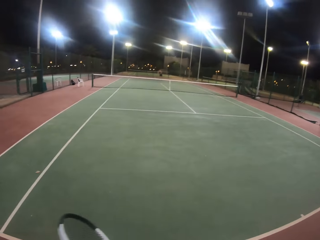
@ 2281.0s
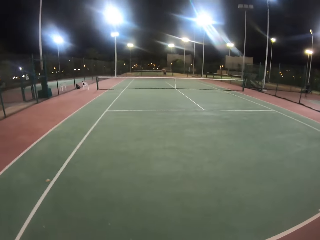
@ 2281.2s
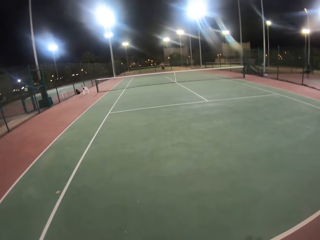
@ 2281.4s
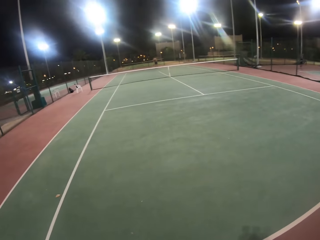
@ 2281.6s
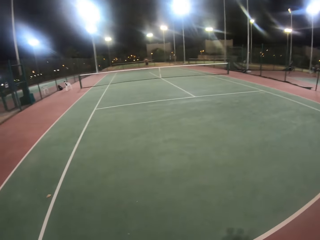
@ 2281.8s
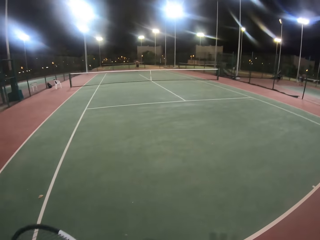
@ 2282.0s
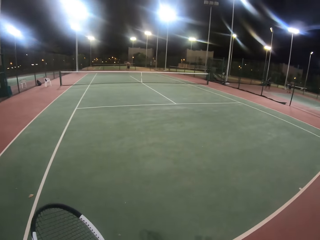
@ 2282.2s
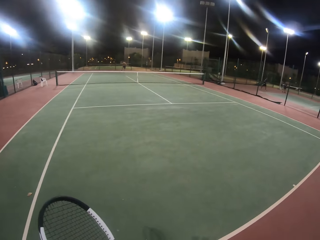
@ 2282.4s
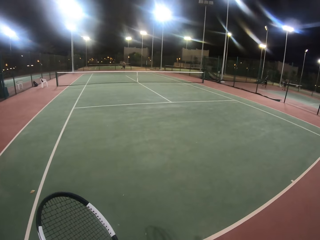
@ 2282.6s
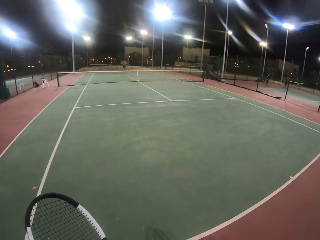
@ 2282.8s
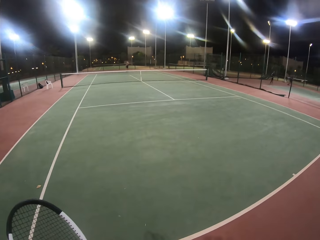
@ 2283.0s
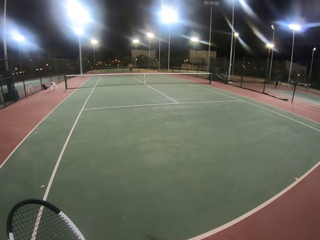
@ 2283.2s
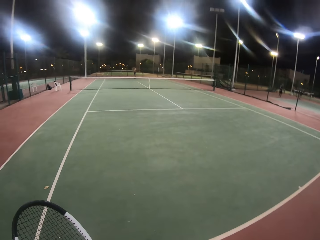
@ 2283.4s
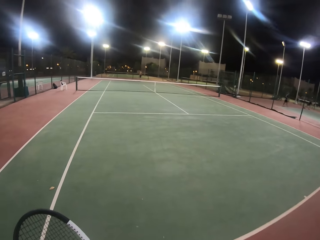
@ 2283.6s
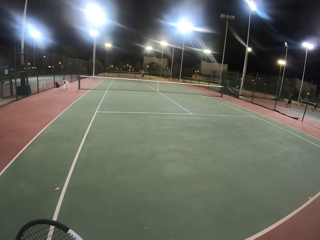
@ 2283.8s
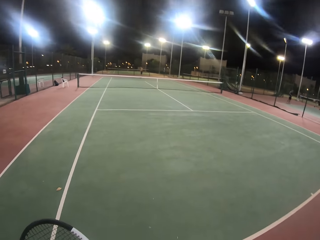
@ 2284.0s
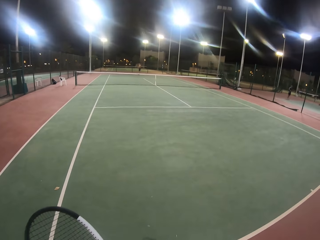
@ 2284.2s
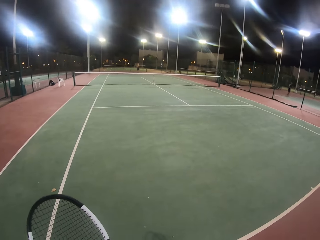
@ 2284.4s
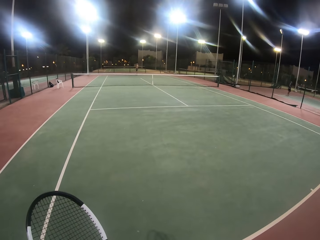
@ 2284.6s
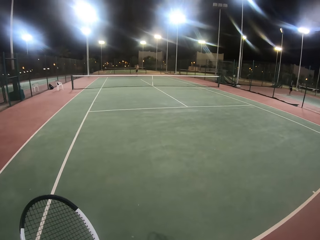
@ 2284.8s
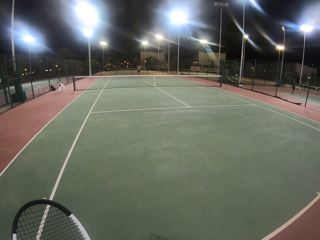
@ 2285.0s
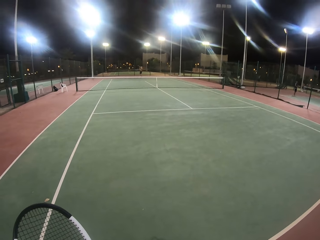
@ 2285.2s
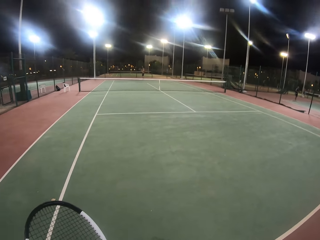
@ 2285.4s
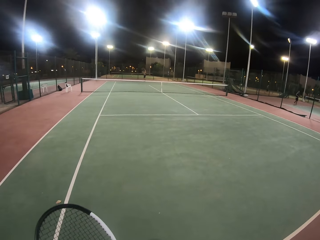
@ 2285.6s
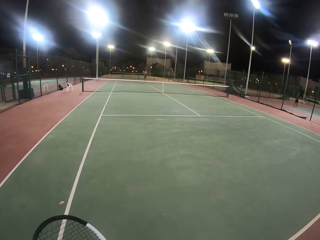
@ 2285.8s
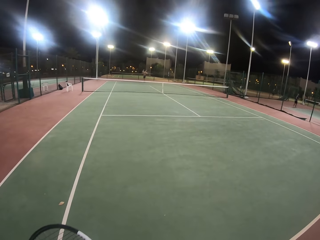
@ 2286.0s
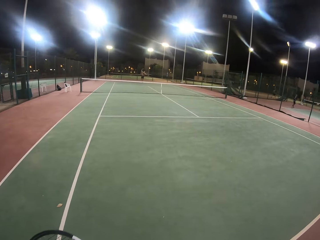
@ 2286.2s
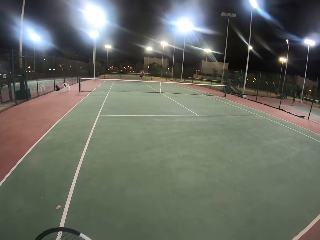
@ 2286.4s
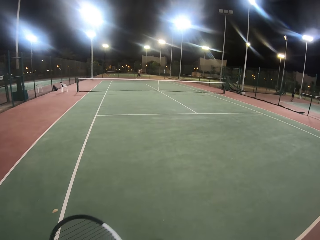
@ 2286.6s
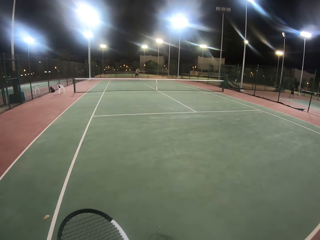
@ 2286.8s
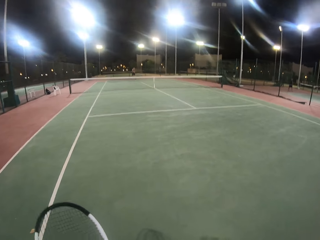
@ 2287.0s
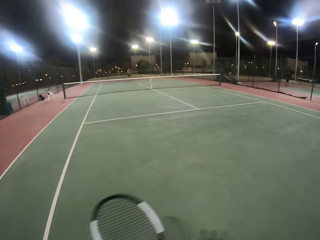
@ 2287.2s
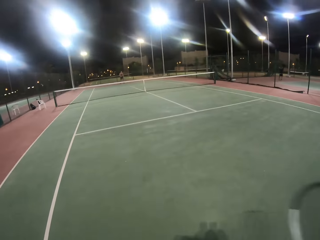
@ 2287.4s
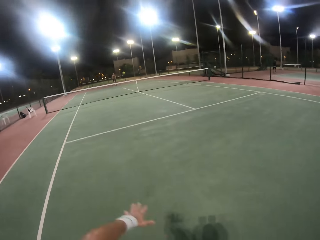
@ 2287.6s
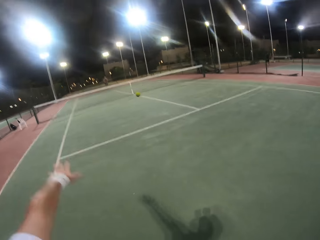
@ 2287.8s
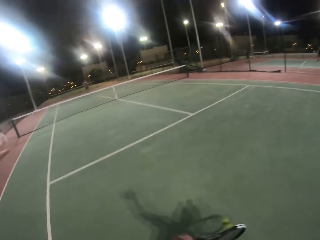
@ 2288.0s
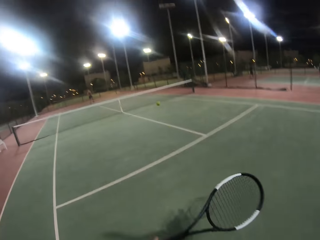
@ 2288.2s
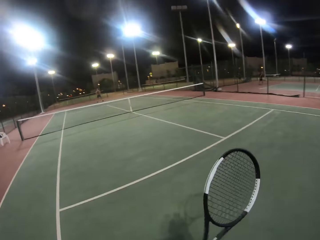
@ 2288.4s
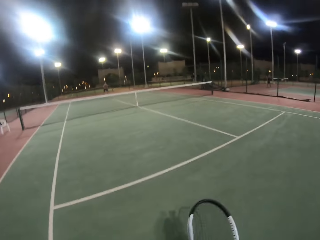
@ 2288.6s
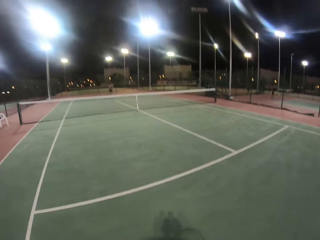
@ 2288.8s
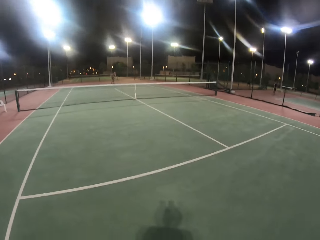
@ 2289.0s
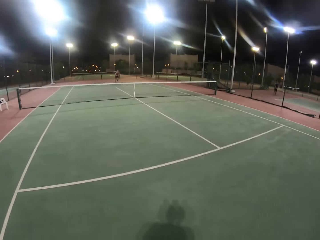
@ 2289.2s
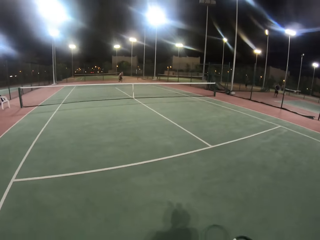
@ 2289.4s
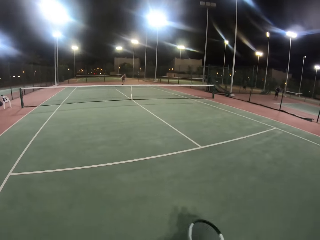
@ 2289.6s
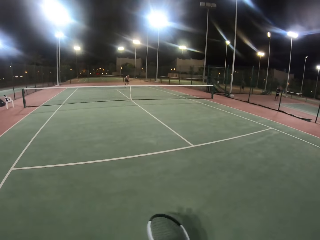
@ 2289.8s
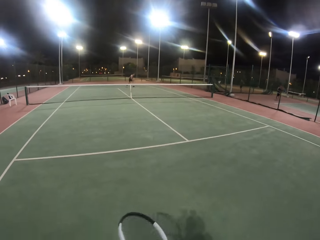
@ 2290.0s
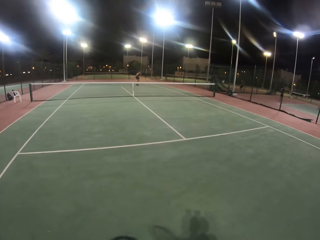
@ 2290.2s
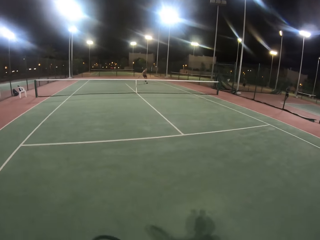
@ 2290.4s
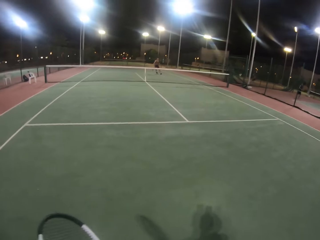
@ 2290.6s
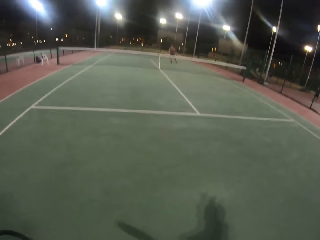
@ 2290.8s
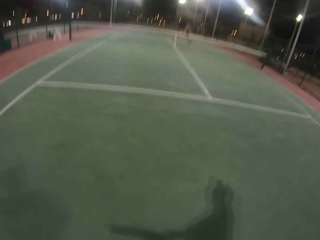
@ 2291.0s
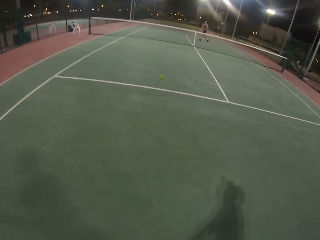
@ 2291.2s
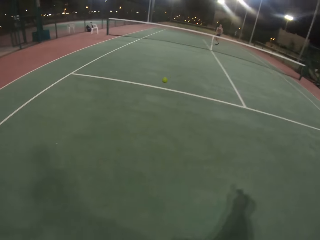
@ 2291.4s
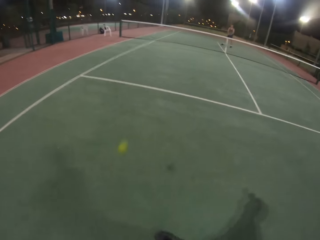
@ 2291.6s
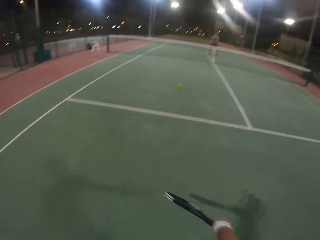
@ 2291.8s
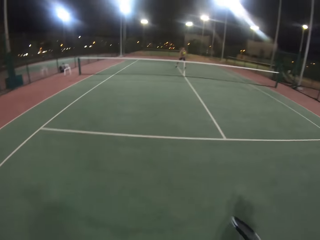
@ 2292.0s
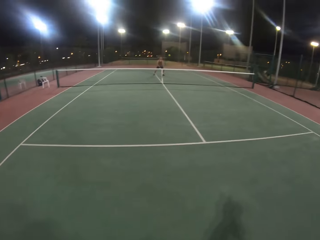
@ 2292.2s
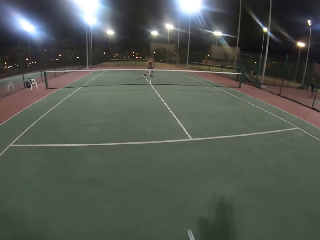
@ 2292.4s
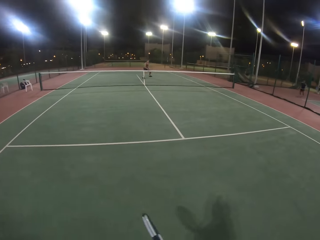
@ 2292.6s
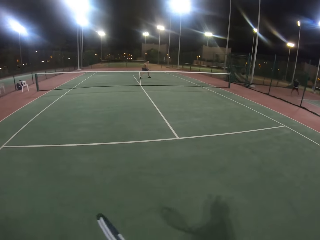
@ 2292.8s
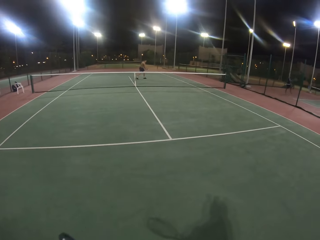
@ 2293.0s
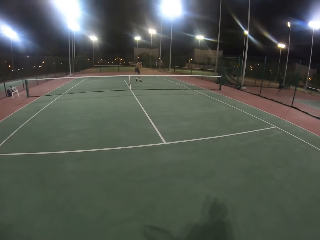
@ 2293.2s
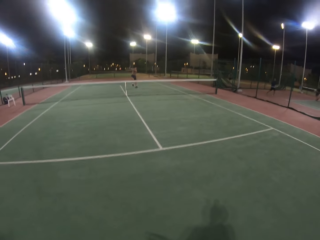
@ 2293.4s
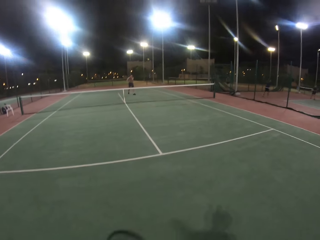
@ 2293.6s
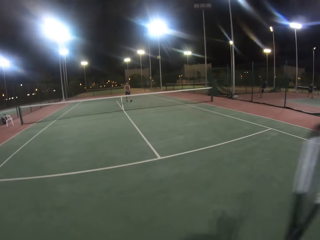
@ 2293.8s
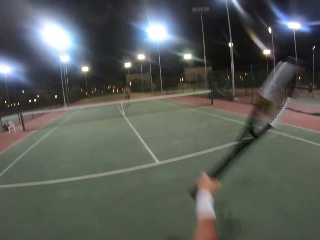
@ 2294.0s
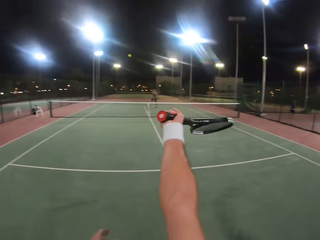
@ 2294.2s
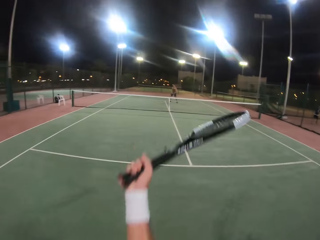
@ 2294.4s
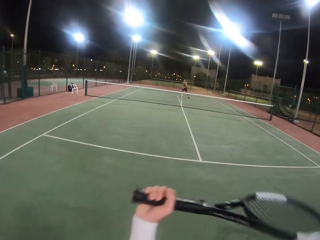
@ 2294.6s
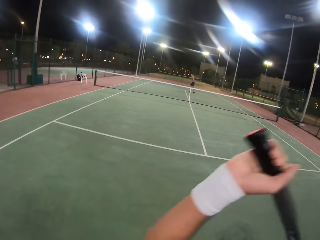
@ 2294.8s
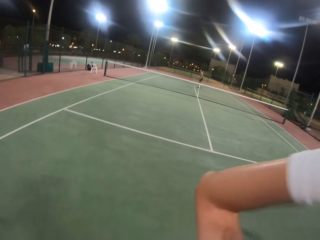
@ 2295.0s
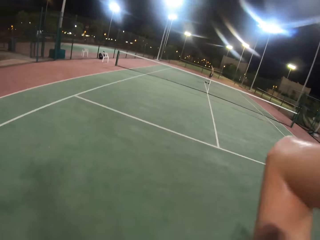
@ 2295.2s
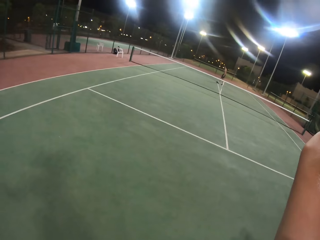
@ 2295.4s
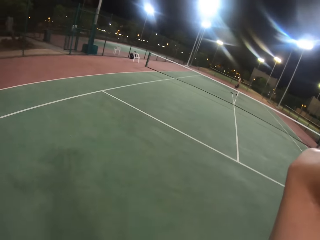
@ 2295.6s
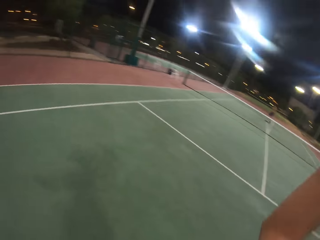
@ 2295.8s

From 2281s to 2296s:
A person plays the tennis game. A man hits the ball with a badminton racket. The camera wearer hits the ball with the badminton racket. The camera wearer and another person play the tennis game. The man runs towards the ball. The man hits the ball with the badminton racket. The camera wearer hits the ball with the badminton racket. The man hits the ball with the badminton racket. The camera wearer hits the ball with the badminton racket.

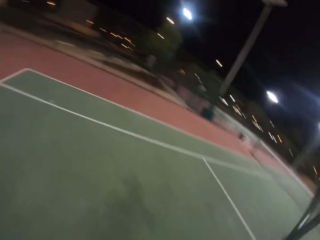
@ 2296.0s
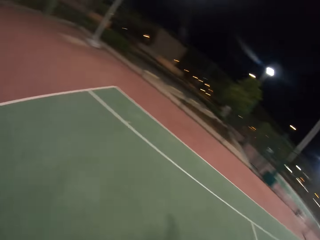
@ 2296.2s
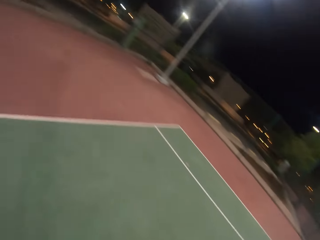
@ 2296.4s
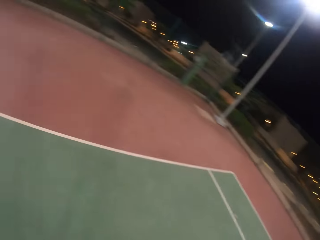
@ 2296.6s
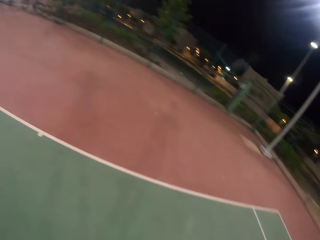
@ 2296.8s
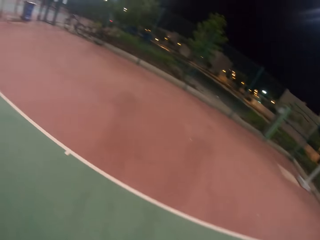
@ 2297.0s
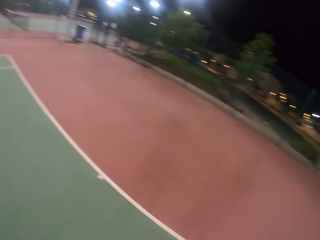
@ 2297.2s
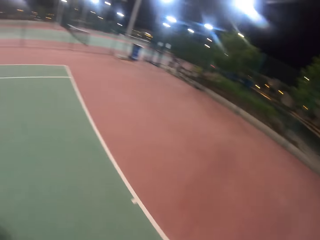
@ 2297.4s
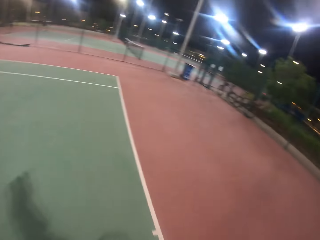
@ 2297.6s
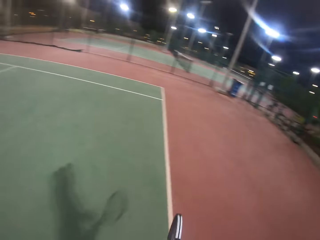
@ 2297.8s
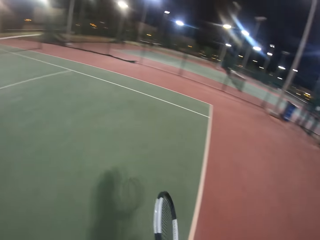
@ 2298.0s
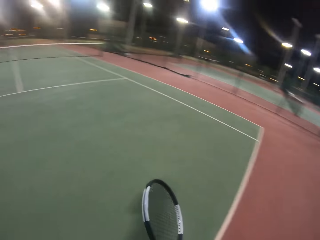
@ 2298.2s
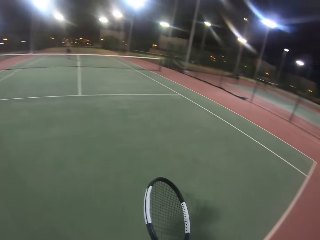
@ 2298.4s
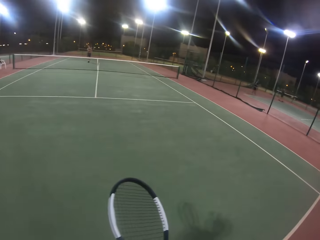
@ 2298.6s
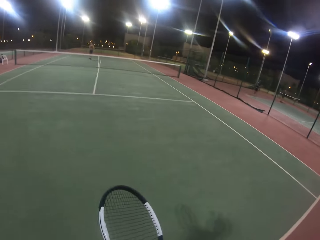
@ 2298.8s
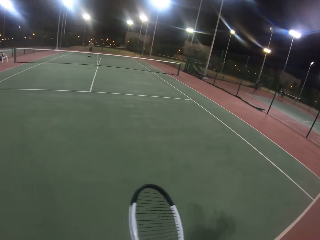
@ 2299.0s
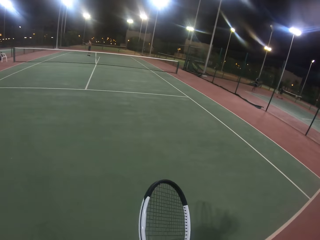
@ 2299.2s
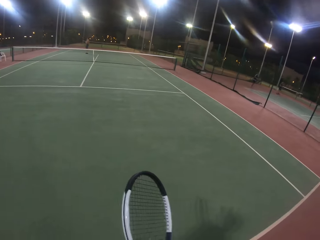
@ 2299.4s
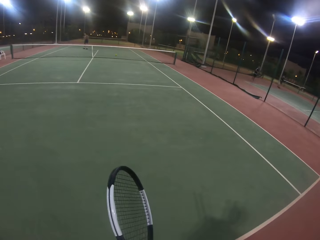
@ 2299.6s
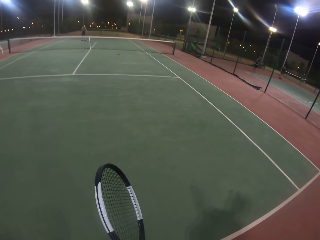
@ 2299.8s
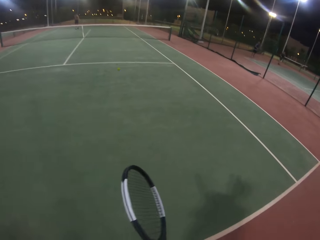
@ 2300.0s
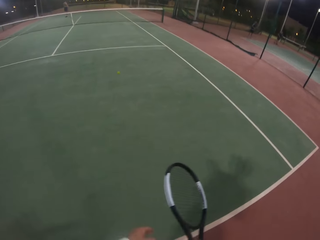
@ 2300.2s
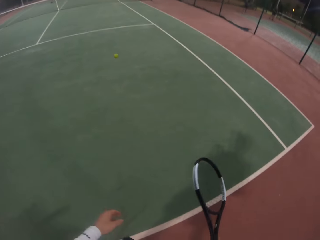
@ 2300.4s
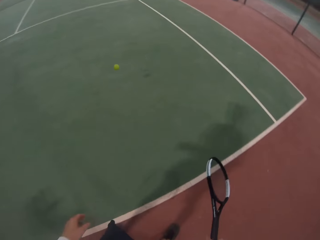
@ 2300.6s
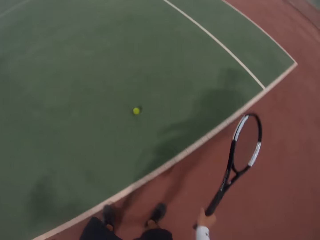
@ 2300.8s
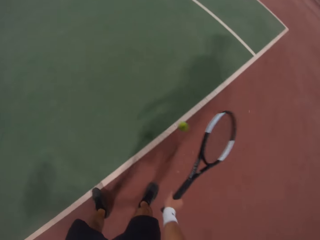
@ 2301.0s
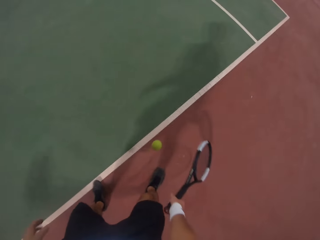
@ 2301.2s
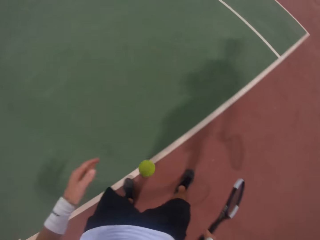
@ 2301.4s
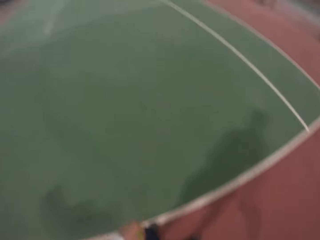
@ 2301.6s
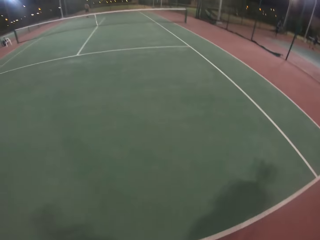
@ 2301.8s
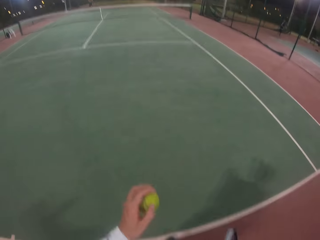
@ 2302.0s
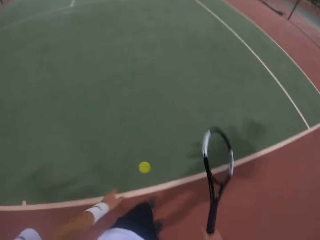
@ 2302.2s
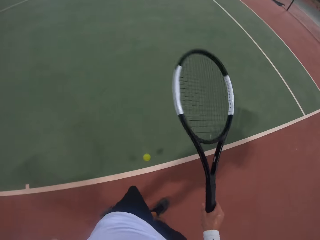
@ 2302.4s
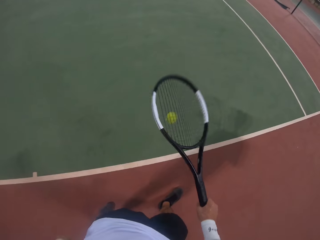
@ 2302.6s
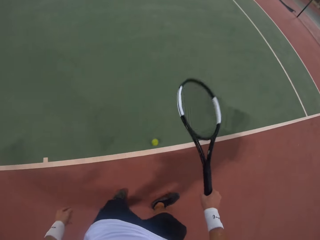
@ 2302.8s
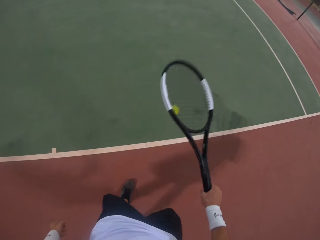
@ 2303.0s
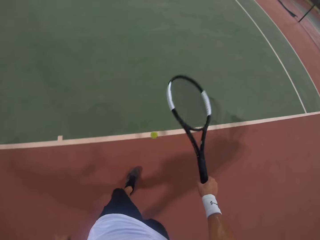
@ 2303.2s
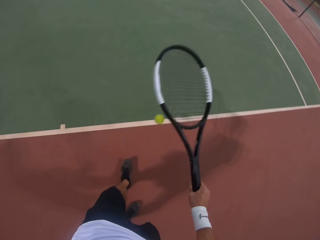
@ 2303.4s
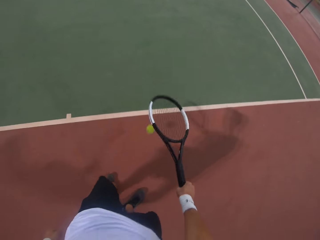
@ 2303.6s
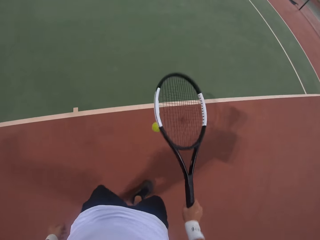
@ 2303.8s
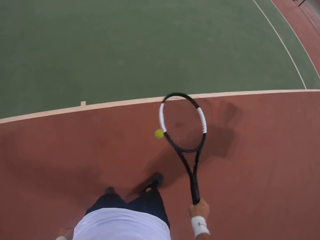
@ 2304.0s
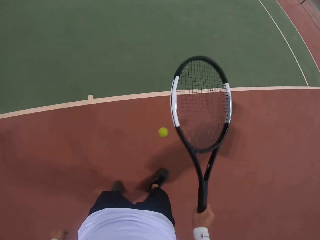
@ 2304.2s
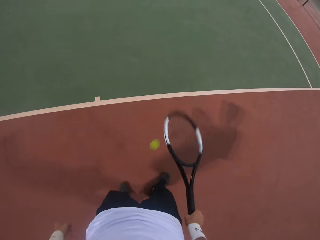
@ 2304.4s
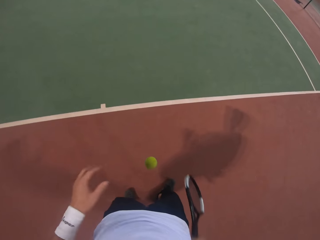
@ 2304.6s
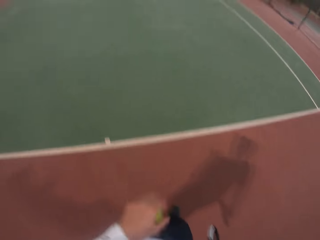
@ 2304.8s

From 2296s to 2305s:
The camera wearer looks around. A man hits the ball with a badminton racket. The camera wearer catches the ball. They shiver a yellow racket tennis ball with a metal tennis racket. They bounce the ball.
